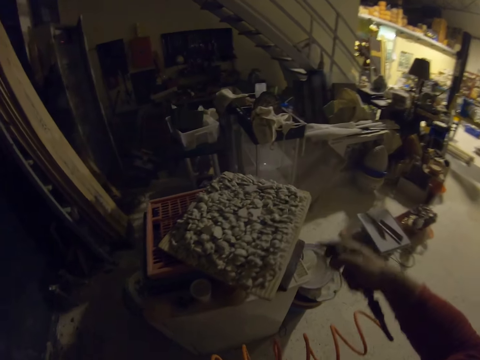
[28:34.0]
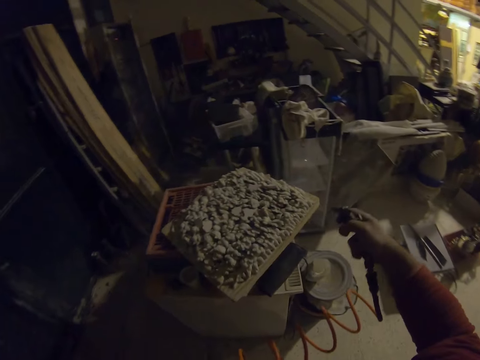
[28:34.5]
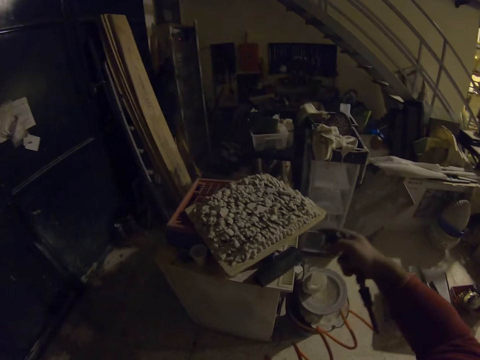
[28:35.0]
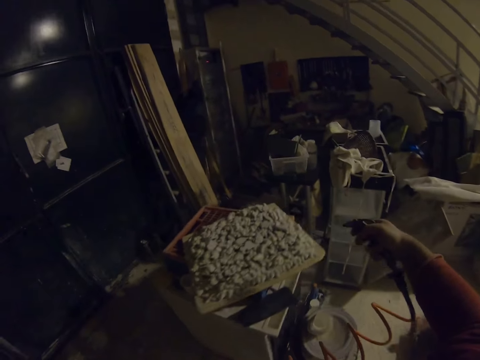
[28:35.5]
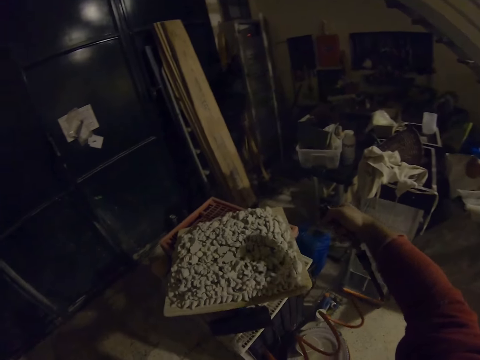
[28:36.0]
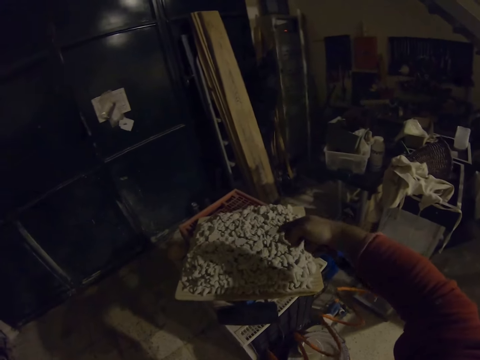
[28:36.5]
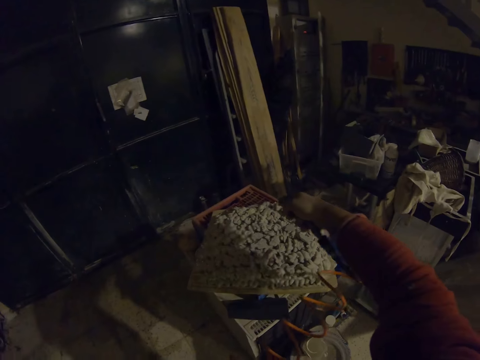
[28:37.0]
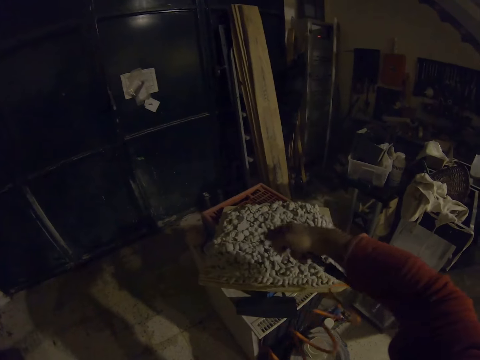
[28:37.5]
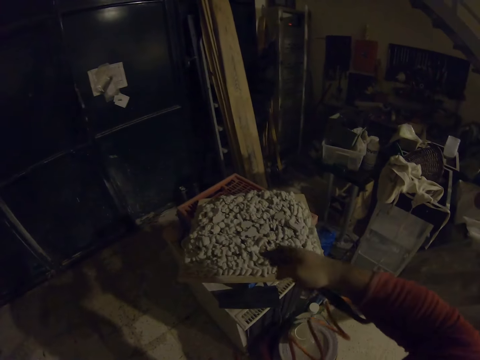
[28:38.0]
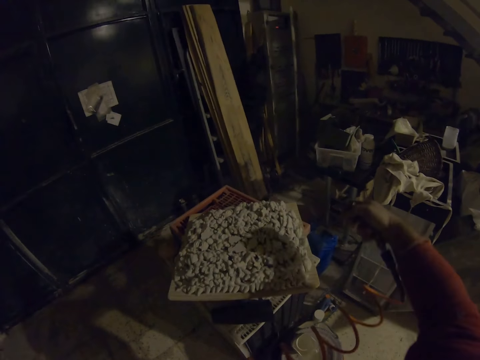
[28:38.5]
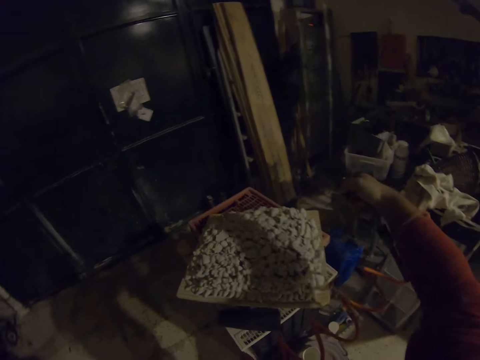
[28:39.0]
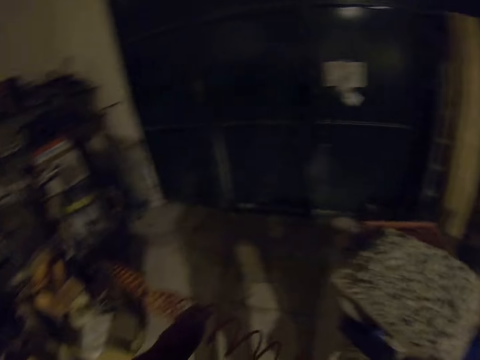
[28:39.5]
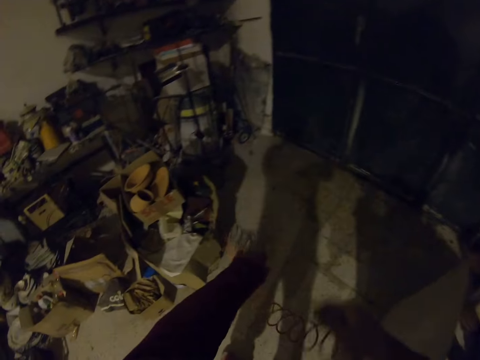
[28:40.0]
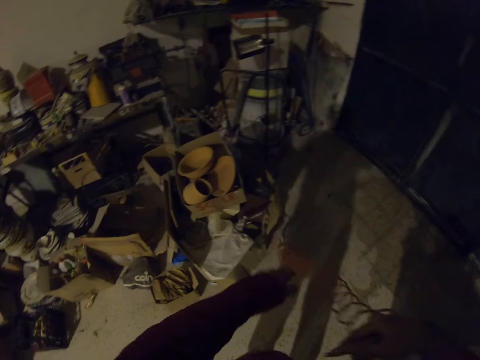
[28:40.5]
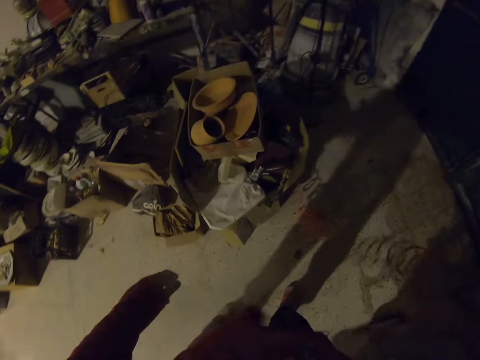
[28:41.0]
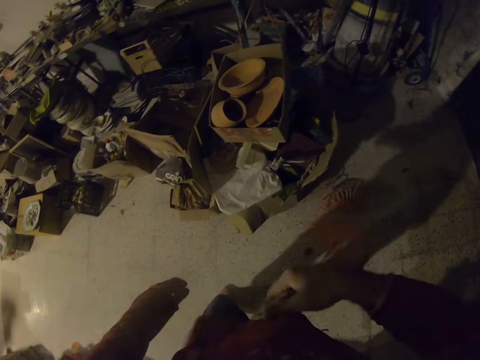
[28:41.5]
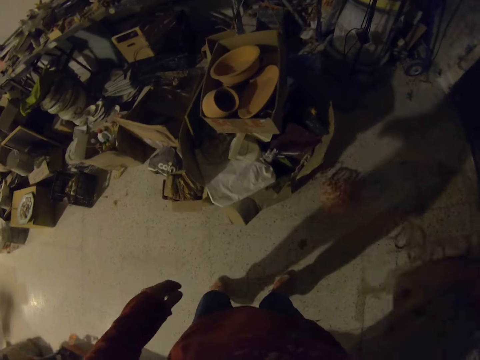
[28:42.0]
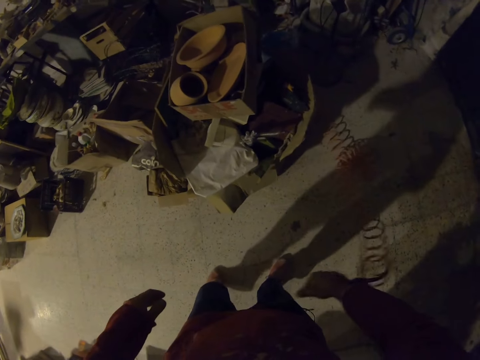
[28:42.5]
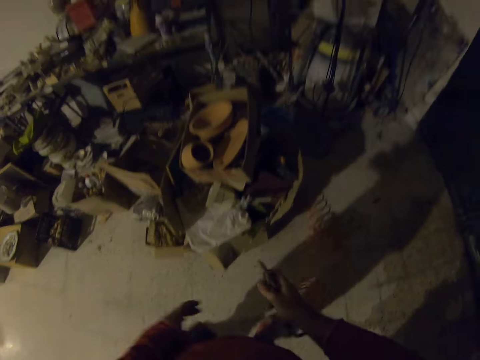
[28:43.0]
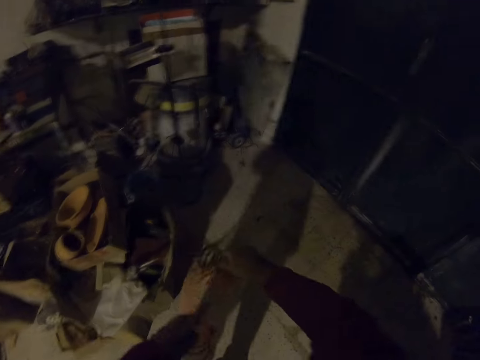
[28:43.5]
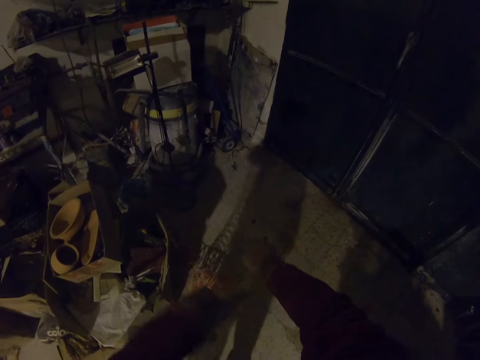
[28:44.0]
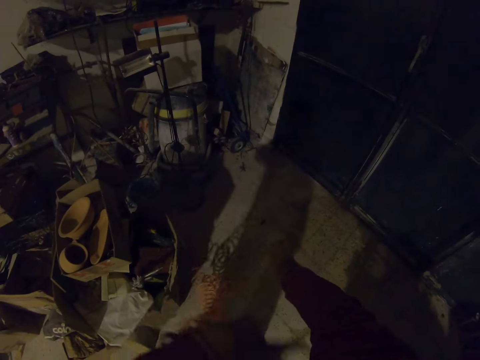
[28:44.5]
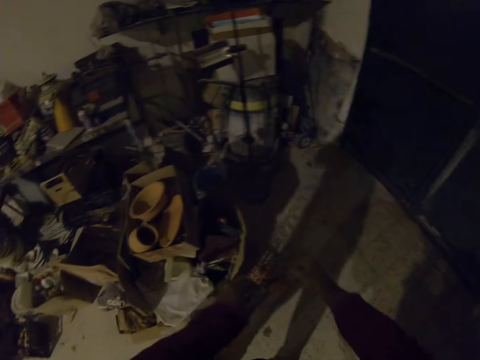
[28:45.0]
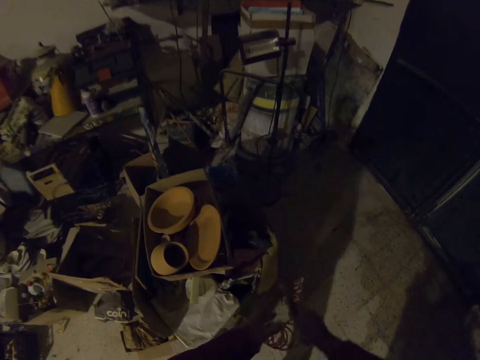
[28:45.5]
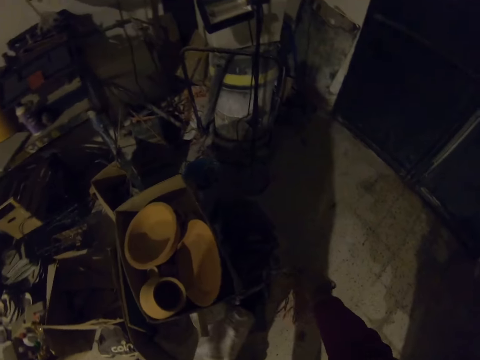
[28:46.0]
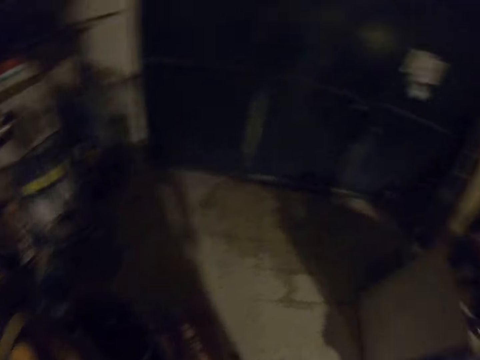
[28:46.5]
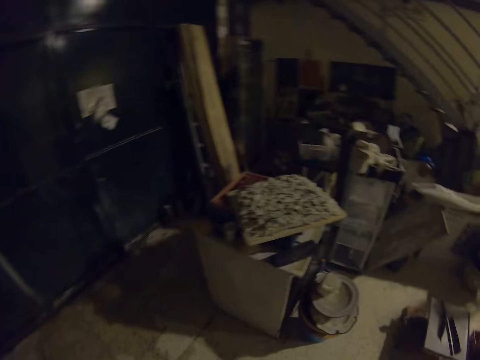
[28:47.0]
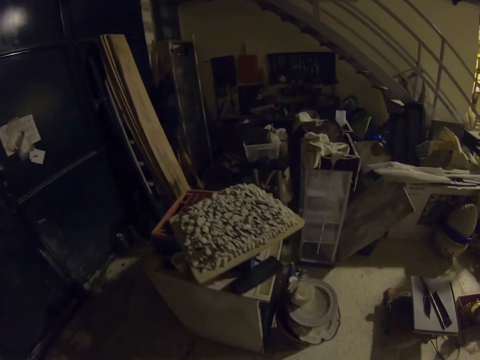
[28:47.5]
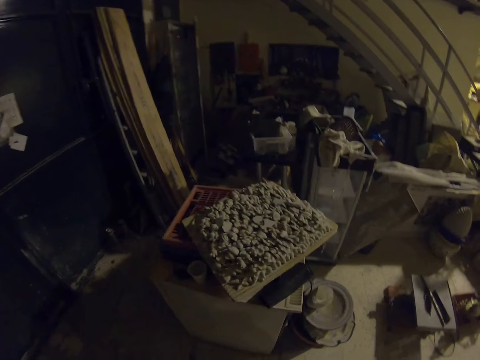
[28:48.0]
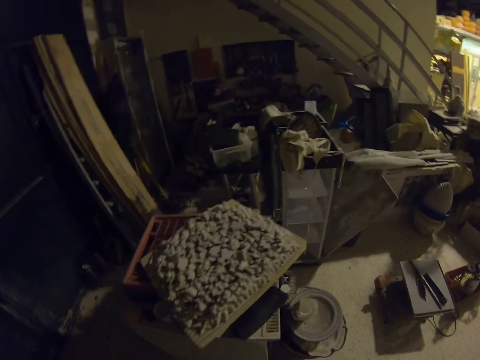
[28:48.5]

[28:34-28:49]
The camera wearer sprays his body. He puts down the sprayer.

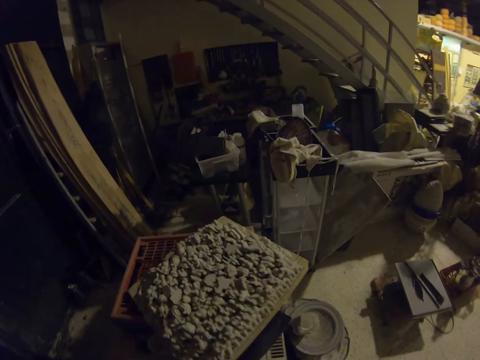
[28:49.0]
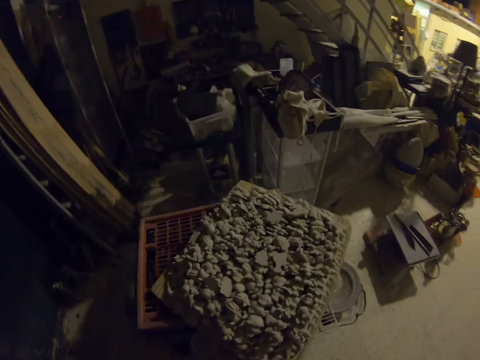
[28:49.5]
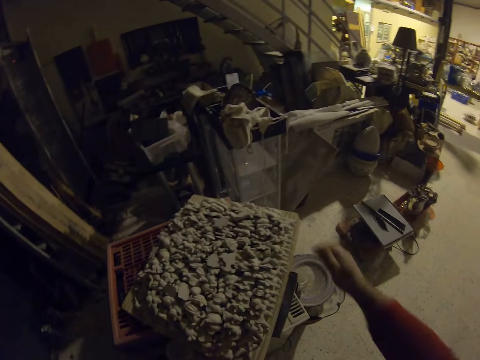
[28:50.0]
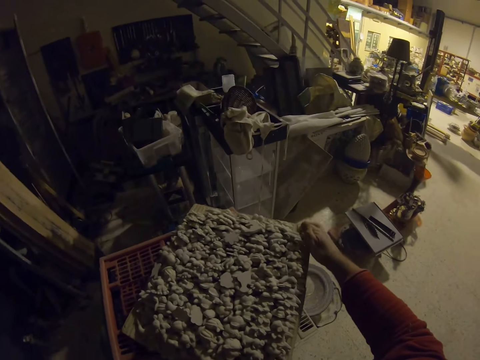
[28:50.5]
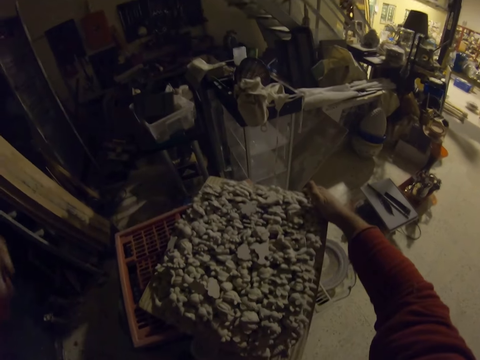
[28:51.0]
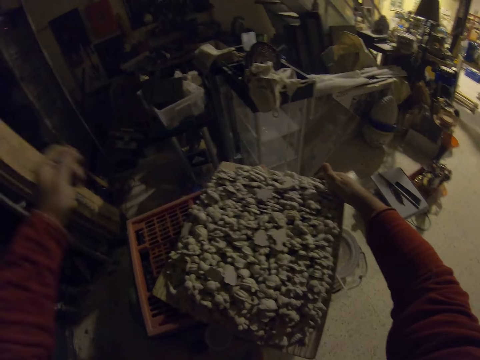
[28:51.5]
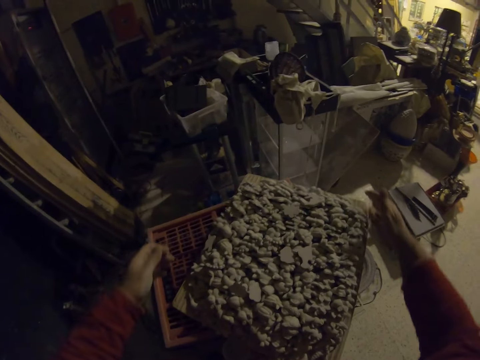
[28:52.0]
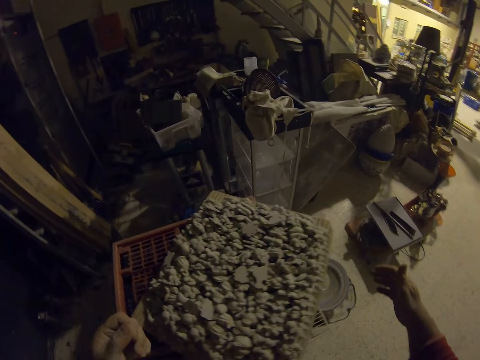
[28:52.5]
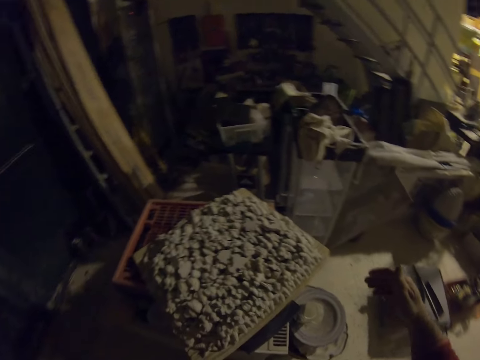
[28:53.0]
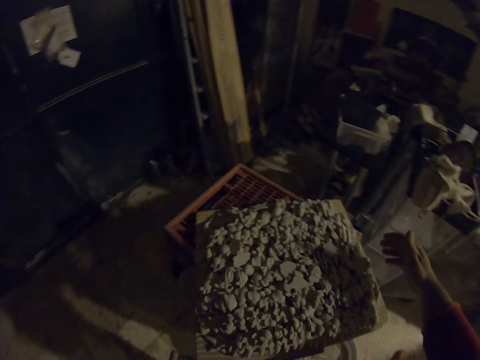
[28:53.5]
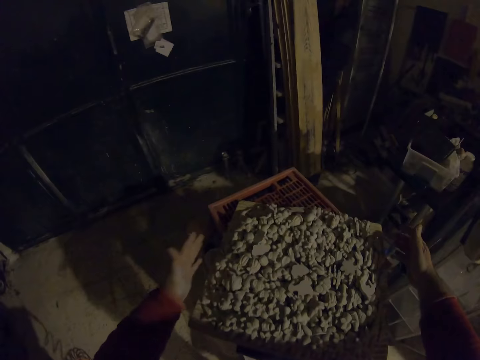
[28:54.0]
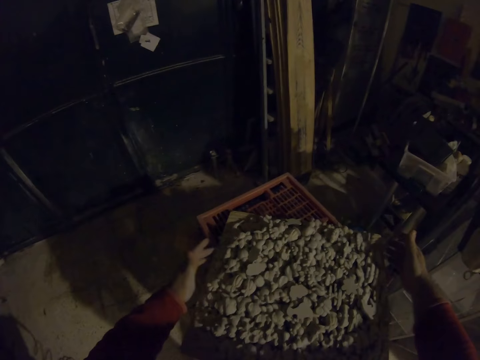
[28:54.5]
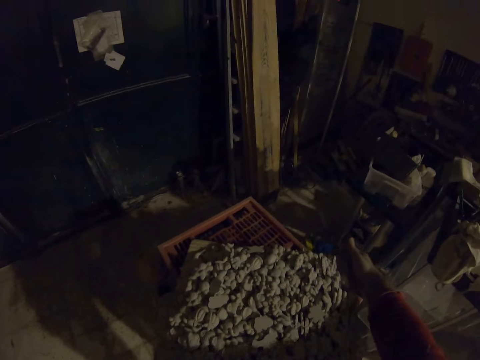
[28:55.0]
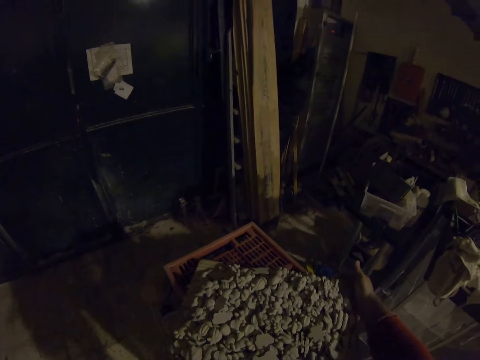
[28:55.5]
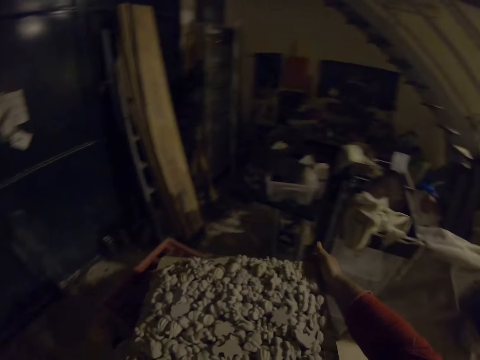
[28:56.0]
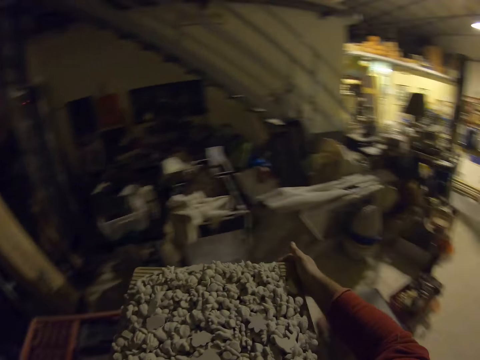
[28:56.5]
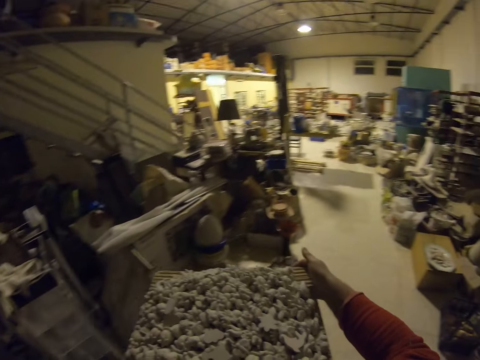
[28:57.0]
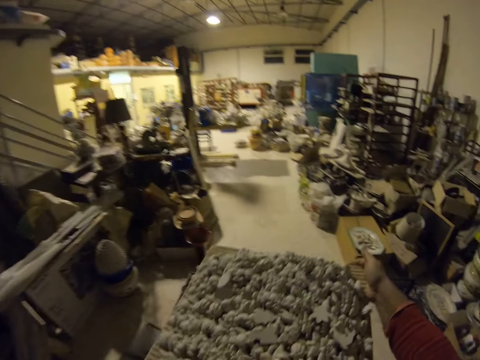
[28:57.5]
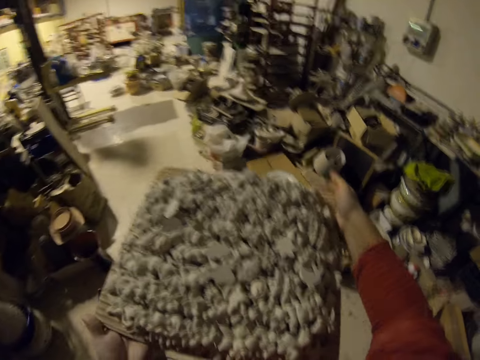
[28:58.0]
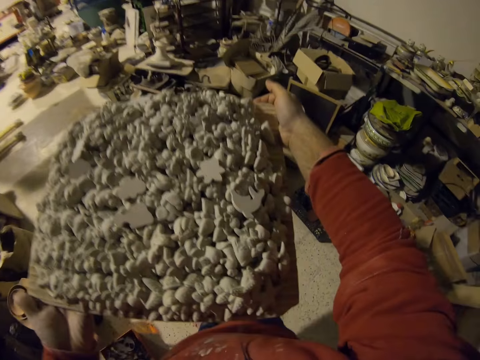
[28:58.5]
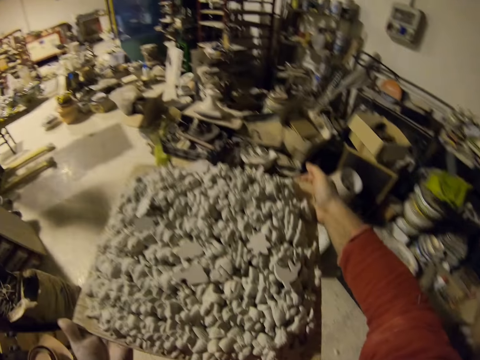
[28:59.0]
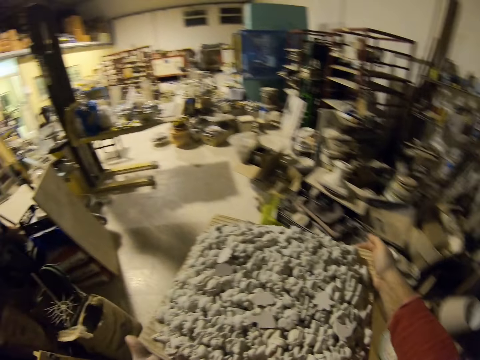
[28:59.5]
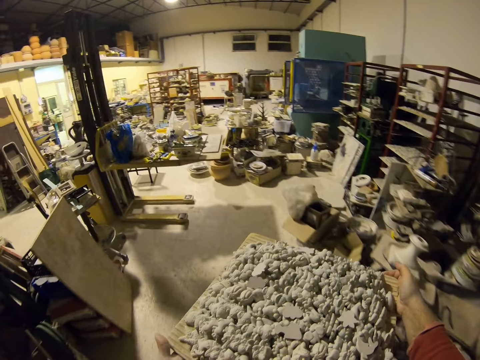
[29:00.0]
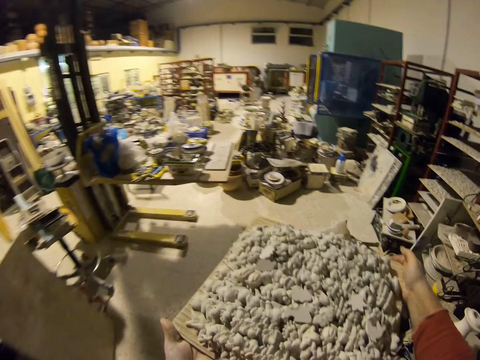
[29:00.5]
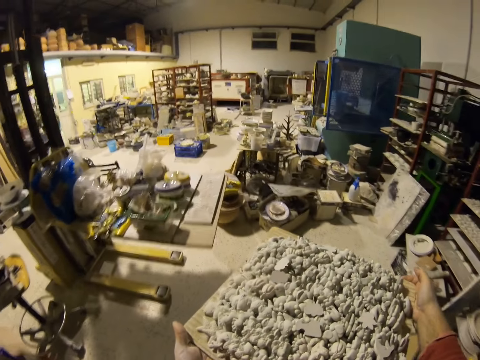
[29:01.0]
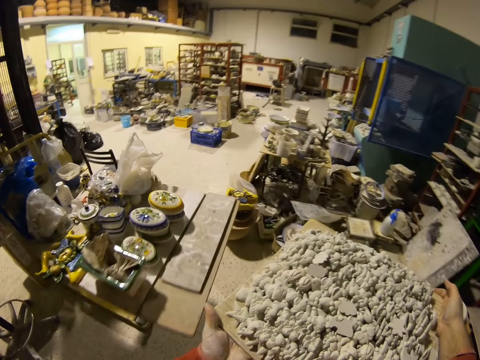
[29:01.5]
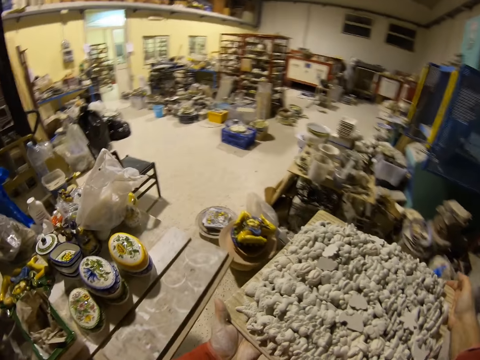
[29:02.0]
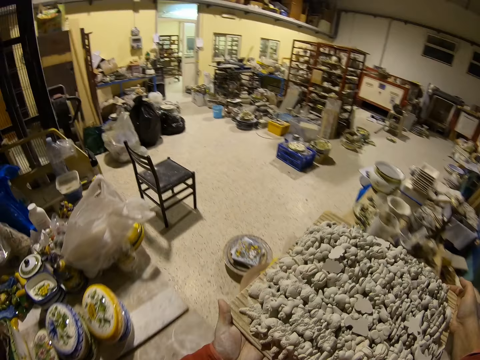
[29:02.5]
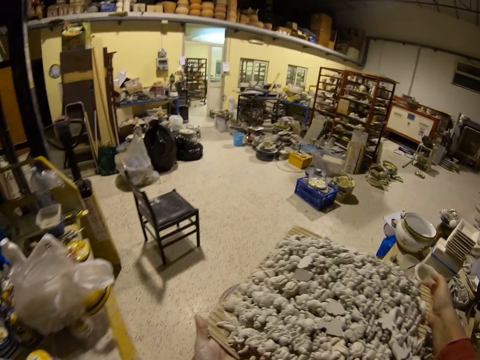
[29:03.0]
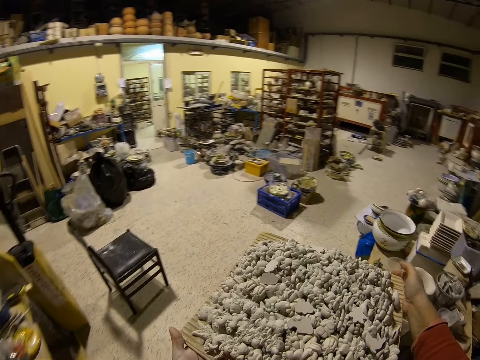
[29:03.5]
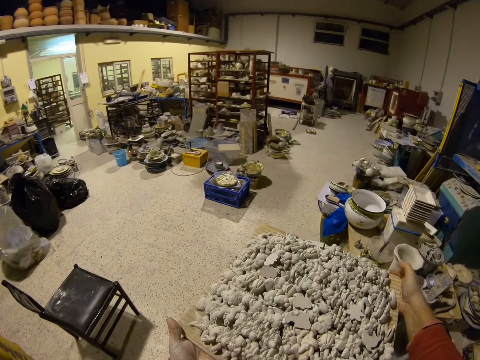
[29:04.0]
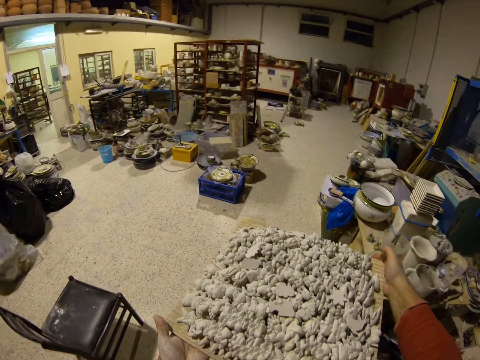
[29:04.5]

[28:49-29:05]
The camera wearer picks up the board with potteries. He carries the board with potteries on his hand to the furnace.
